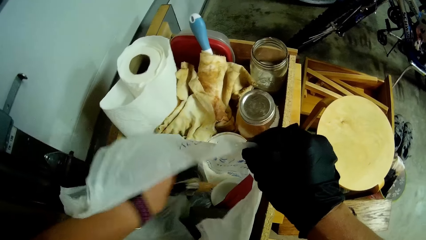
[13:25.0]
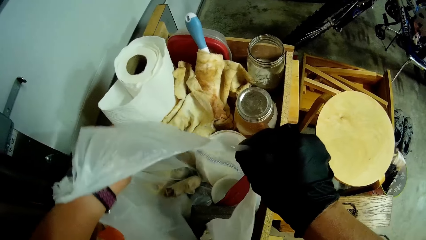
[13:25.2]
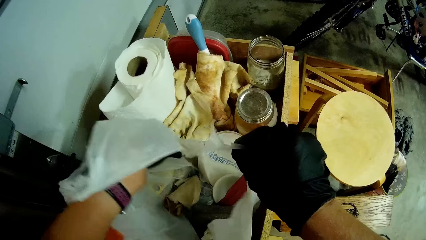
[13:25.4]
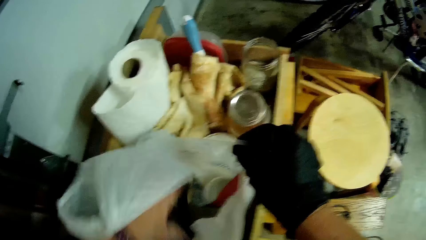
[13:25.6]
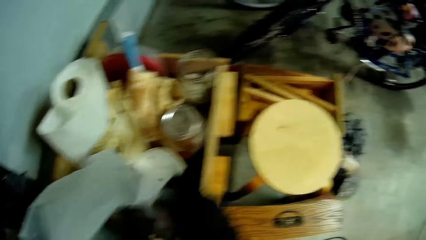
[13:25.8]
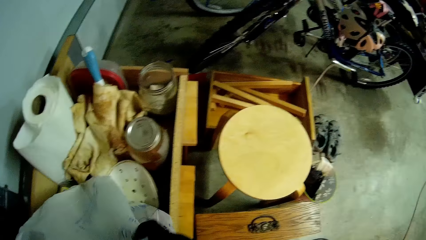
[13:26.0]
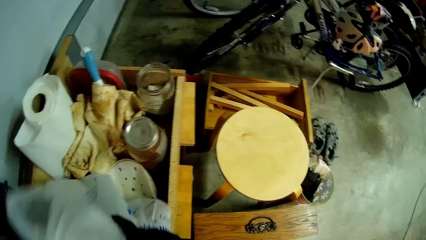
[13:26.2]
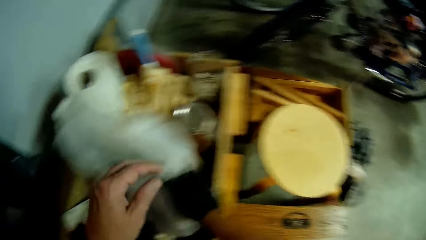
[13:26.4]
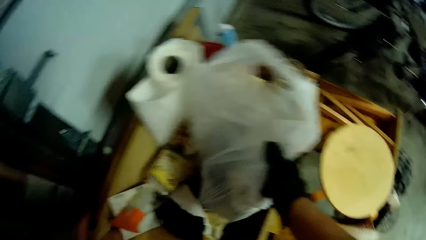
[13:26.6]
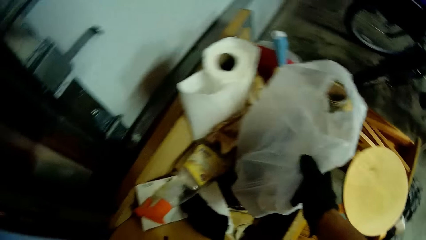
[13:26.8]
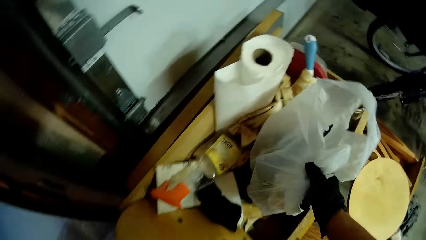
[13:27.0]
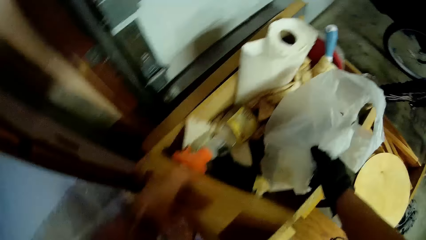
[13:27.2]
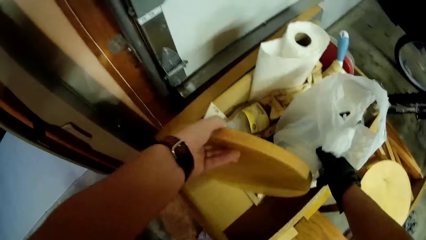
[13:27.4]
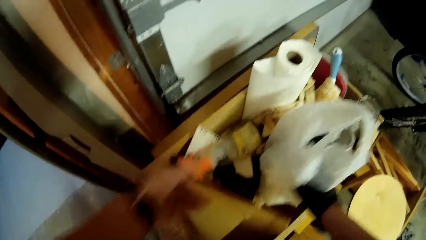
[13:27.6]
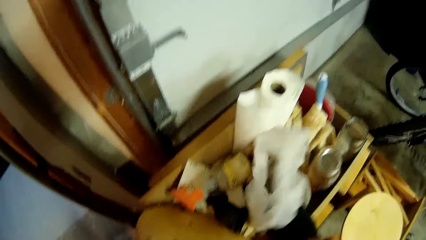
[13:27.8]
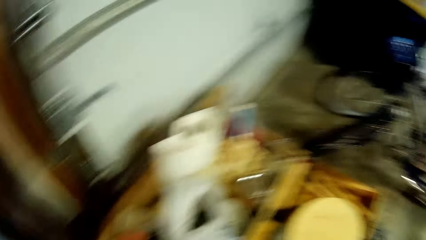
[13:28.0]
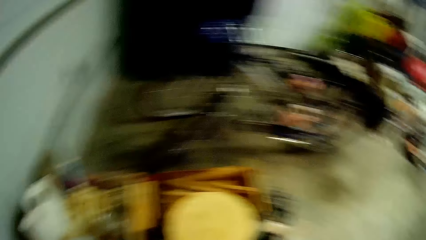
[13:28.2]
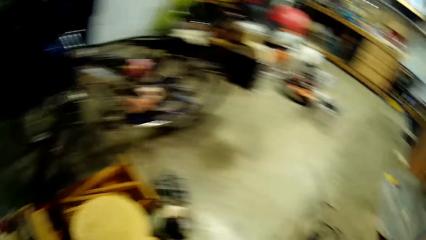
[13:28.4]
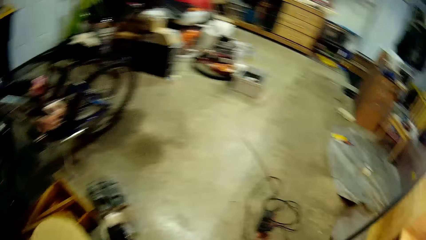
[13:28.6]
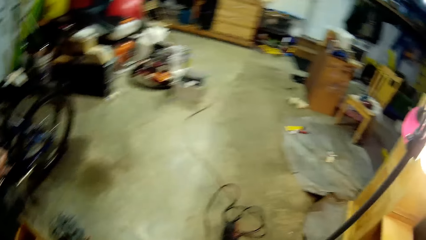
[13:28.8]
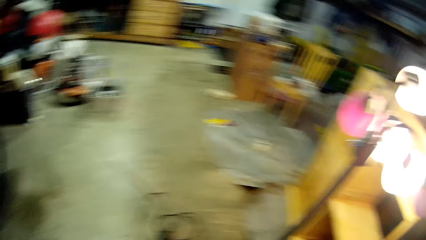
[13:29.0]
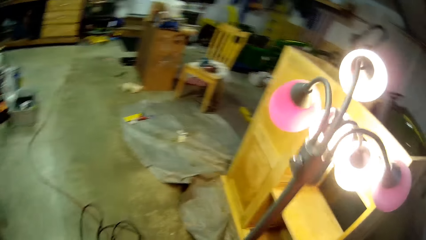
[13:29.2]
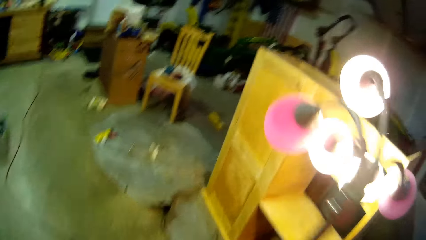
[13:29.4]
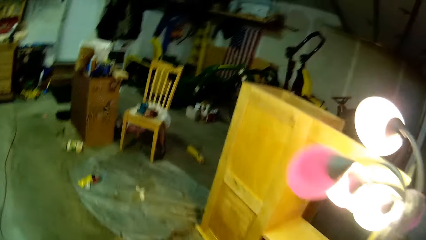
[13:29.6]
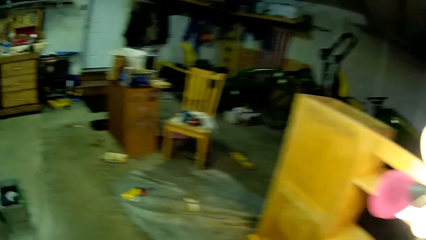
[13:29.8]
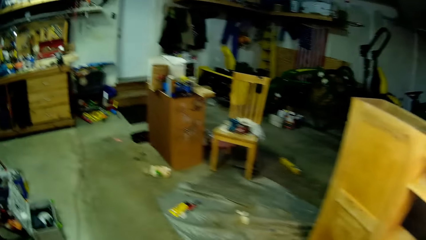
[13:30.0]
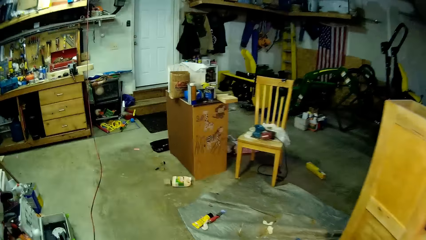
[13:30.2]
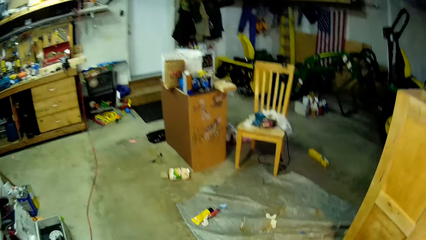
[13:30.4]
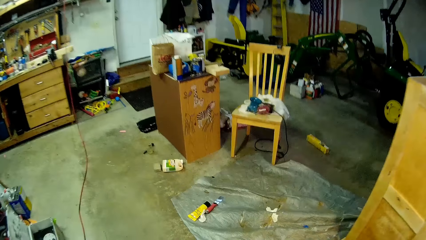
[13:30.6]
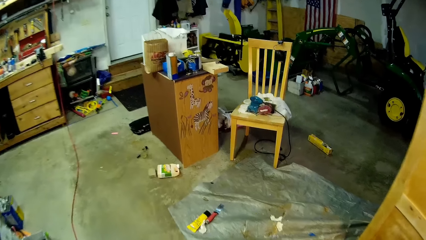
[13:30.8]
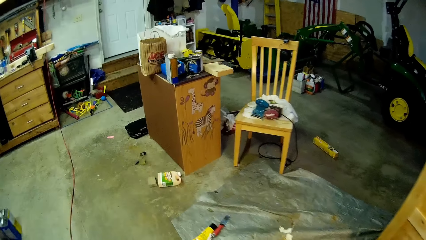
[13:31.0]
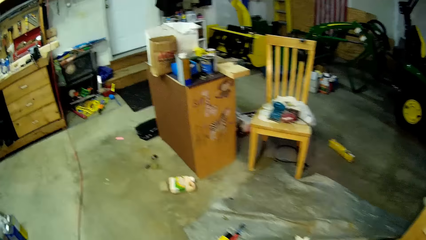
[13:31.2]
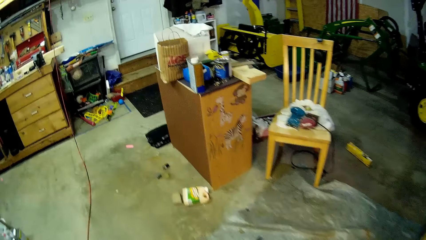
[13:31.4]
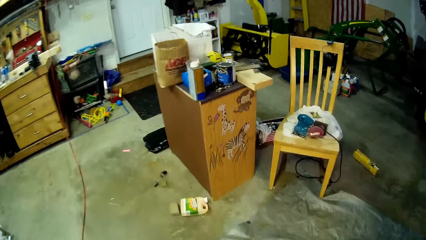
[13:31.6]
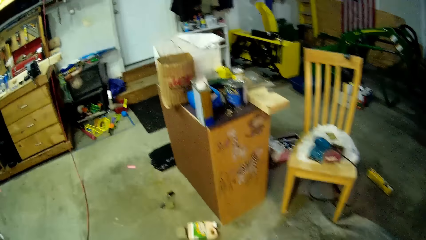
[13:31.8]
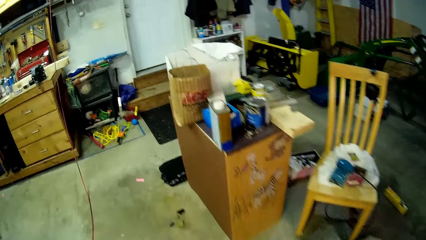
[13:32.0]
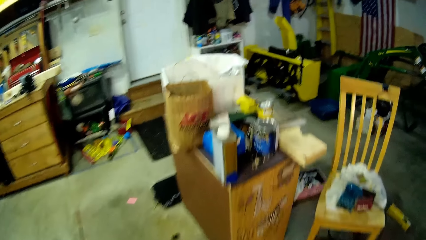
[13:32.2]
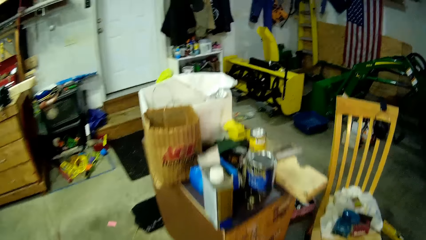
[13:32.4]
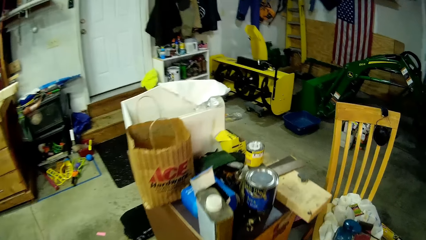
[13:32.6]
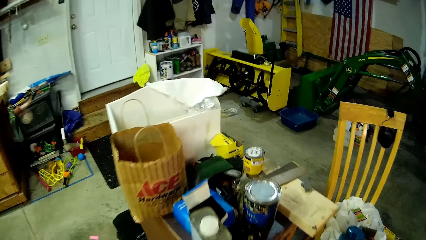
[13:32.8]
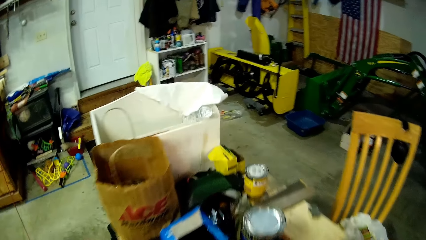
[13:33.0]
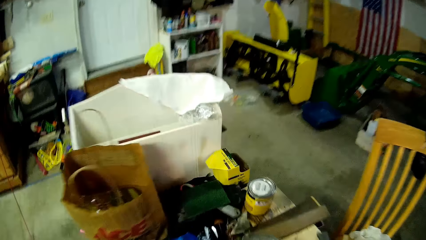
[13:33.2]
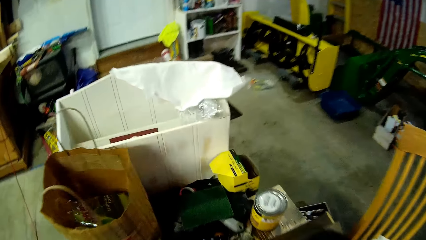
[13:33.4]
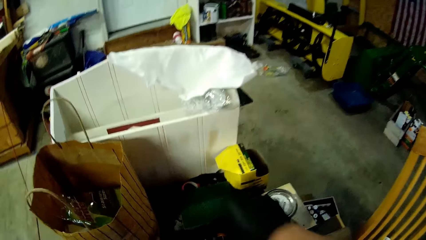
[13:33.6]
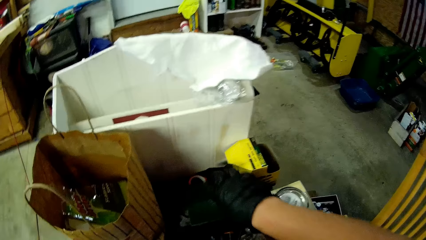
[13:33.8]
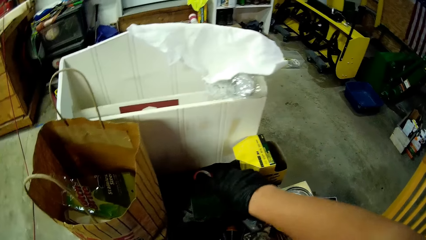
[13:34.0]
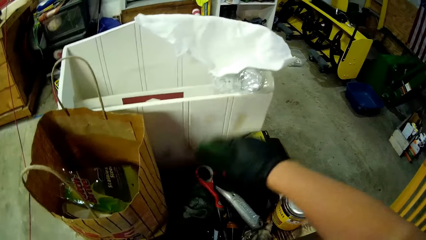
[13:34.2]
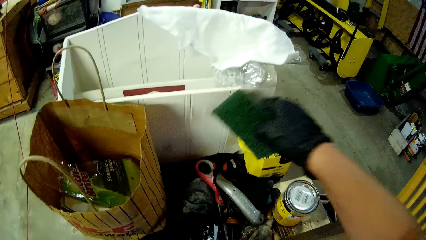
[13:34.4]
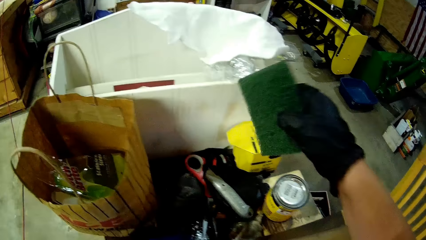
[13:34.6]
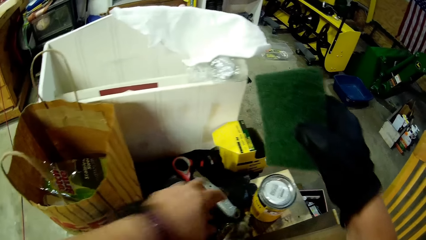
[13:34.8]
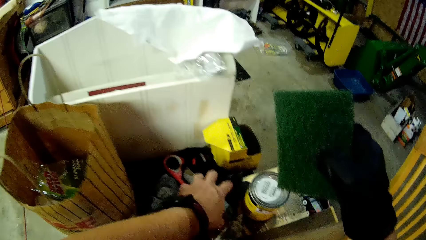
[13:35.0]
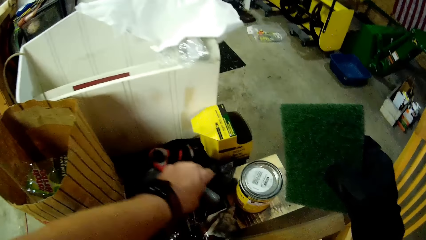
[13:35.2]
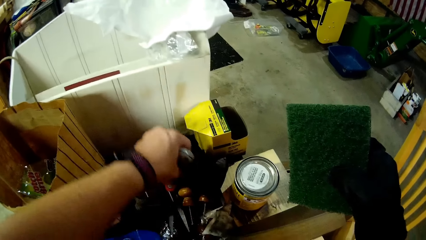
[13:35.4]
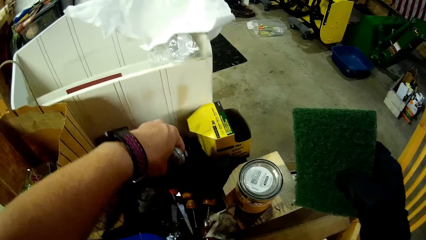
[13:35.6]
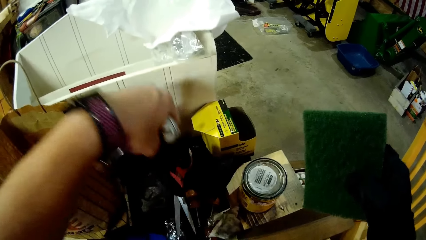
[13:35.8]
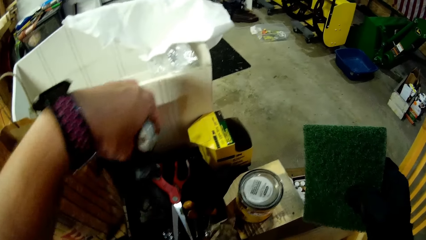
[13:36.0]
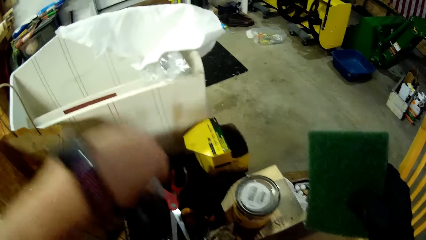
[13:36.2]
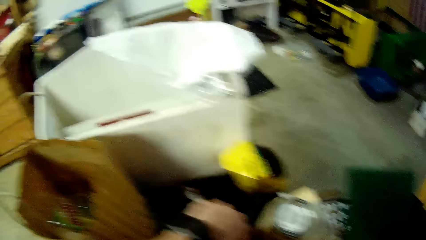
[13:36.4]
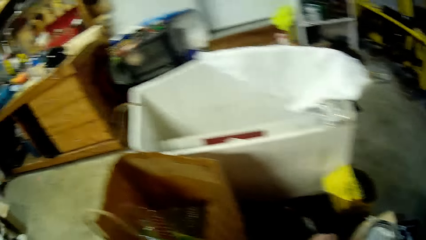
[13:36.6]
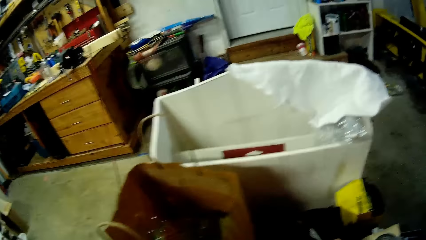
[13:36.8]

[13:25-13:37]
The camera wearer picks up the brush. They put down the brush. They move the plastic bag. They lift up a wooden piece with the left hand, and put down the wooden piece with the left hand. They walk. They pick up a scouring pad with the right hand. They lift up something with the left hand. They search through the items.

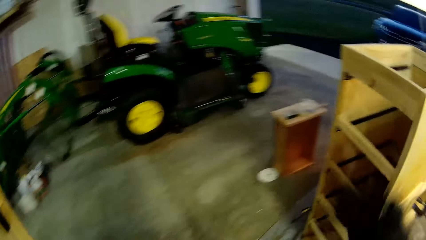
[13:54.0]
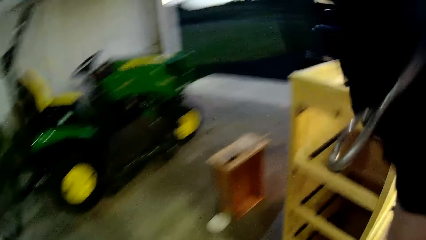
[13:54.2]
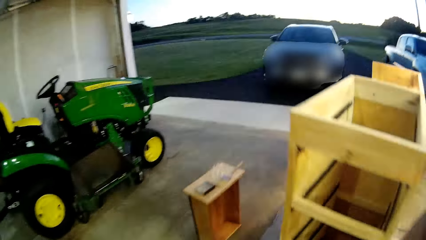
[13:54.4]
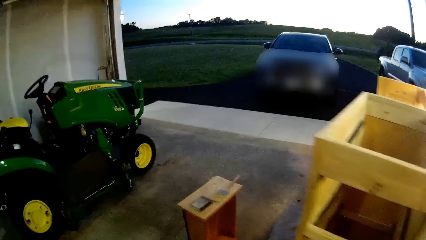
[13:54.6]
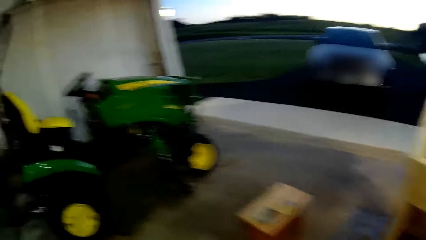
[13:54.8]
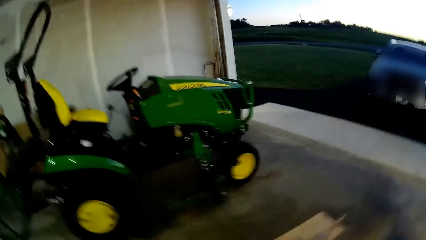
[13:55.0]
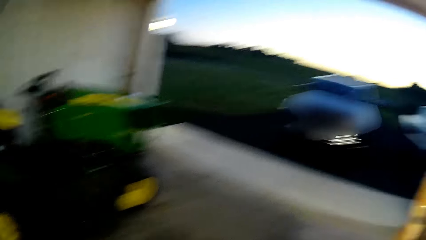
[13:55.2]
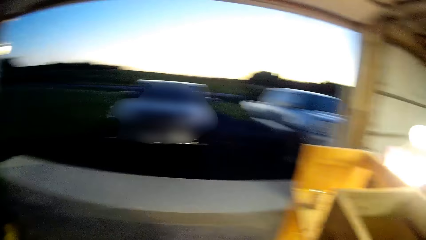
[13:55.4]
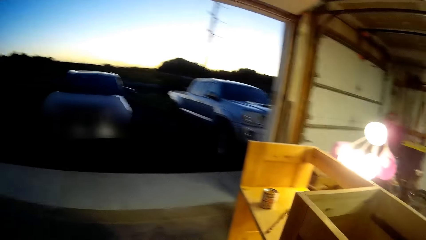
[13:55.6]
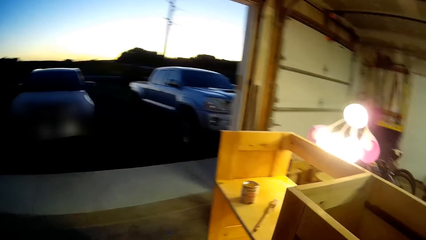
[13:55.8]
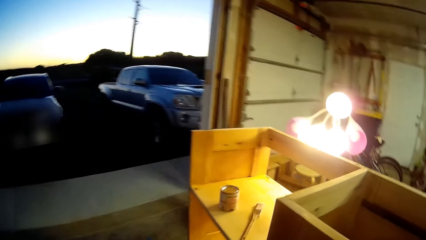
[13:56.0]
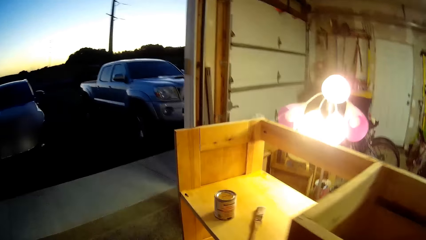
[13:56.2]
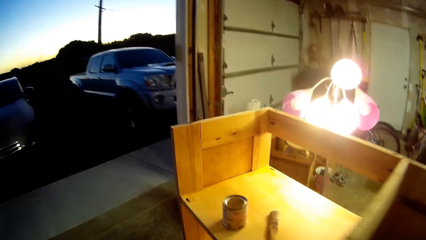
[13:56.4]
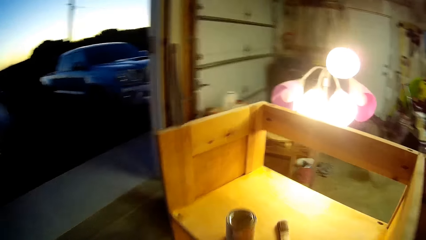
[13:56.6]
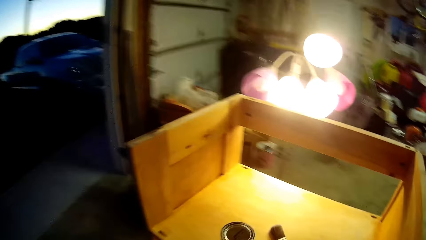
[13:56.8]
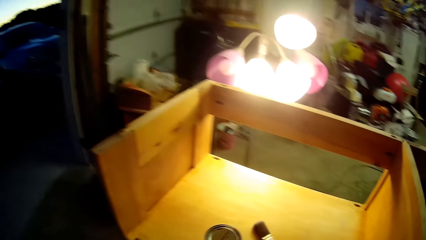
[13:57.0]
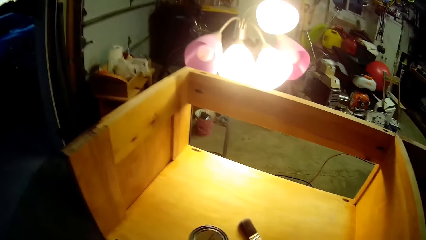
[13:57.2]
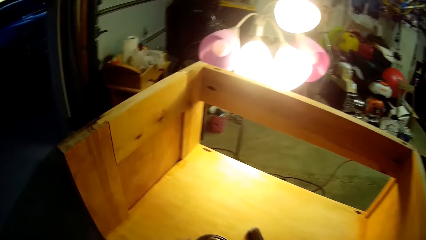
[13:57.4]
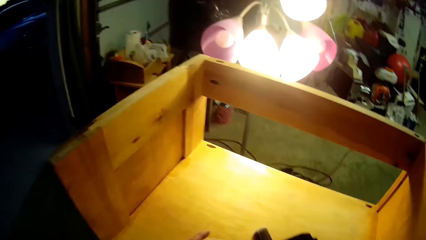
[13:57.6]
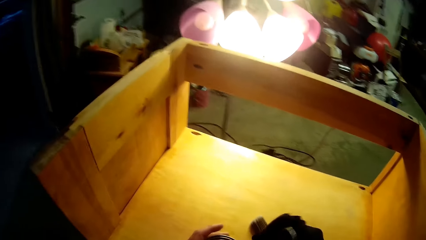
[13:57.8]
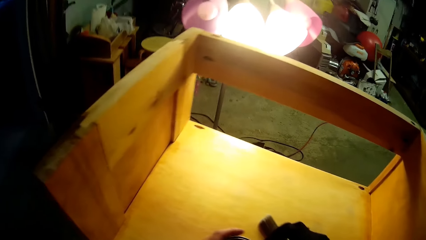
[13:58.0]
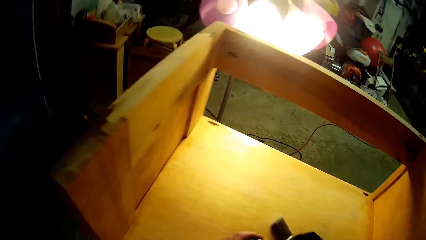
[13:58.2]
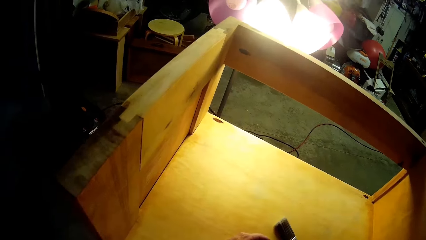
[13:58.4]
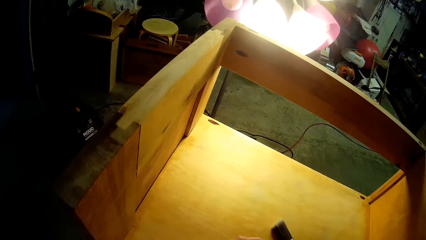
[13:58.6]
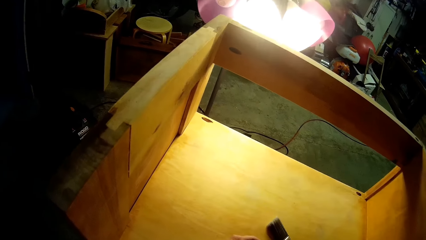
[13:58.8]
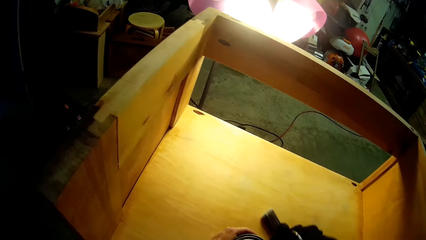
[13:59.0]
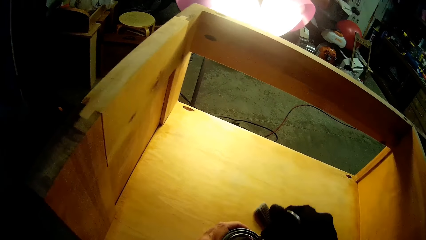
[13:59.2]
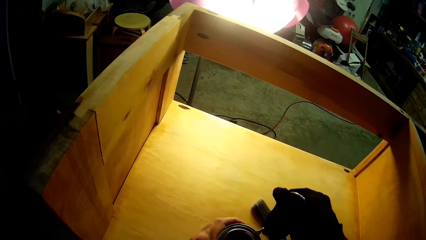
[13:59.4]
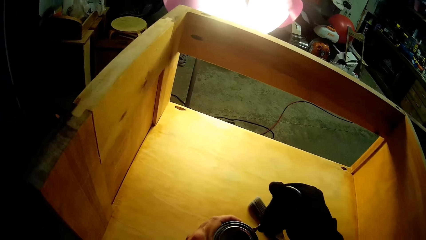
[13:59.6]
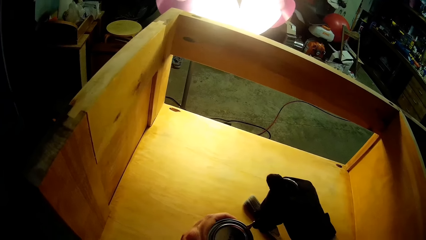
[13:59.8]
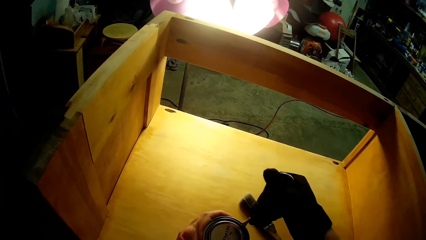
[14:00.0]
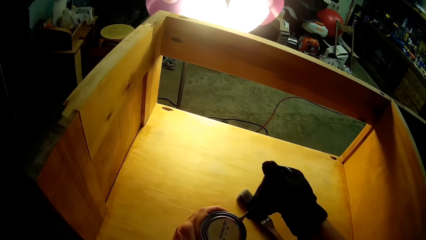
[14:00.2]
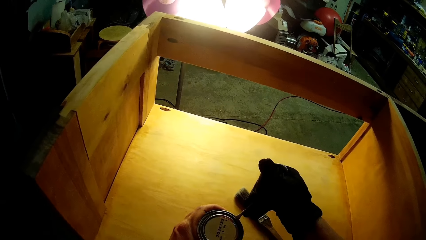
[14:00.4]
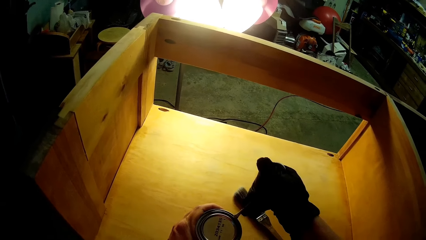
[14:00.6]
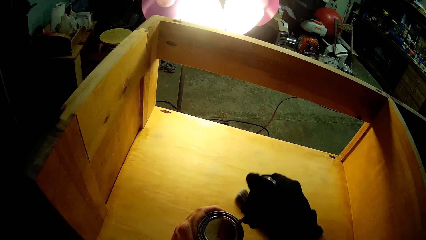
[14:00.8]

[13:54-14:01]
The camera wearer lifts up the right hand. They walk. They open the container. They hold a can on the wooden structure. They loosen the can lid with an opener.
